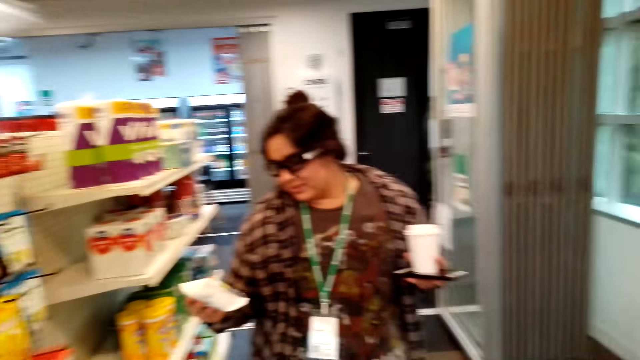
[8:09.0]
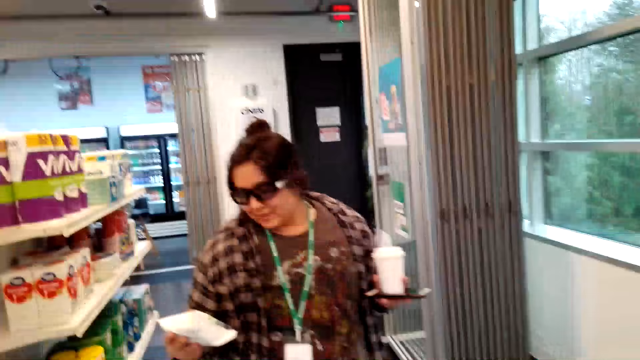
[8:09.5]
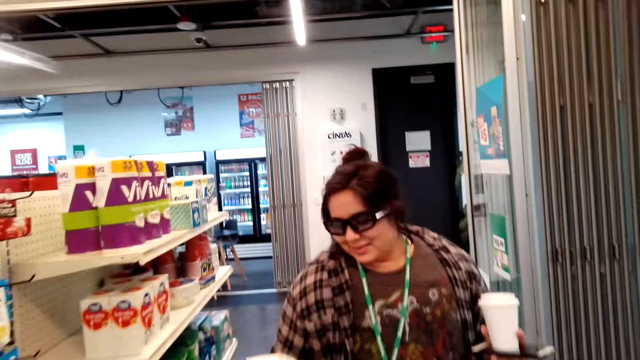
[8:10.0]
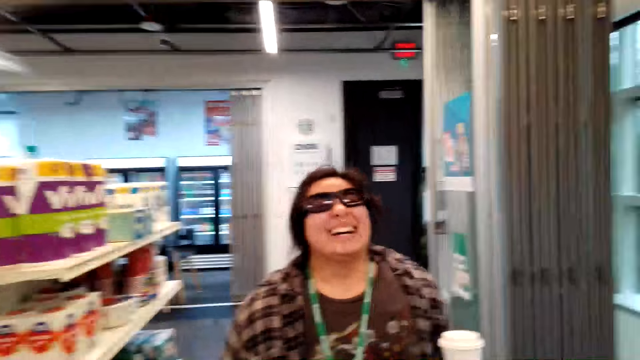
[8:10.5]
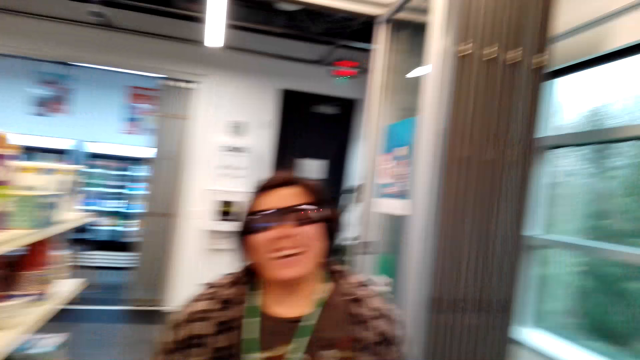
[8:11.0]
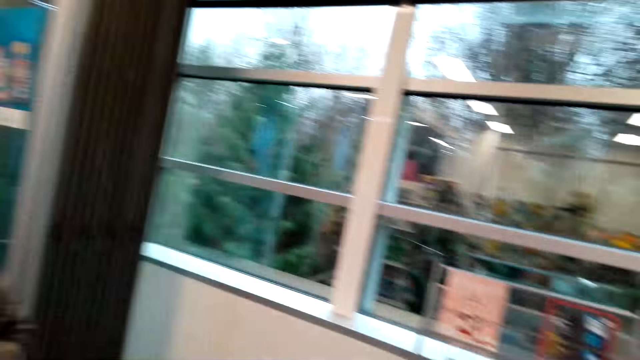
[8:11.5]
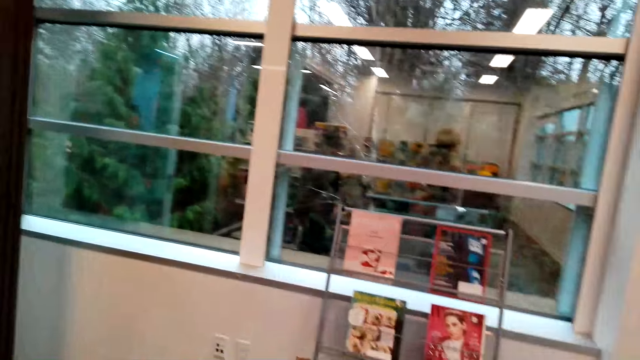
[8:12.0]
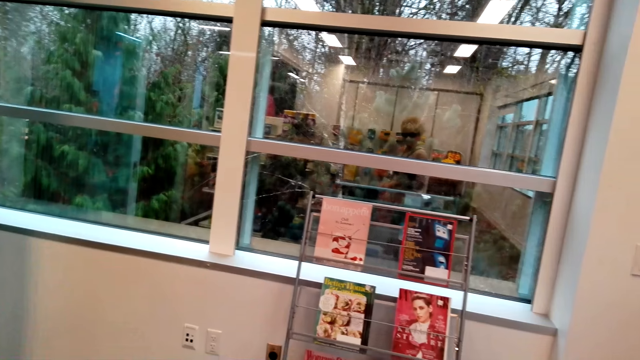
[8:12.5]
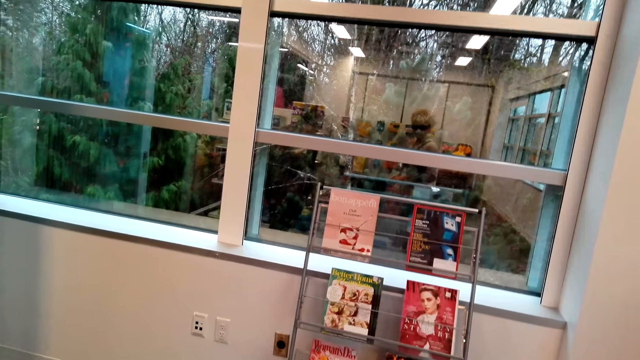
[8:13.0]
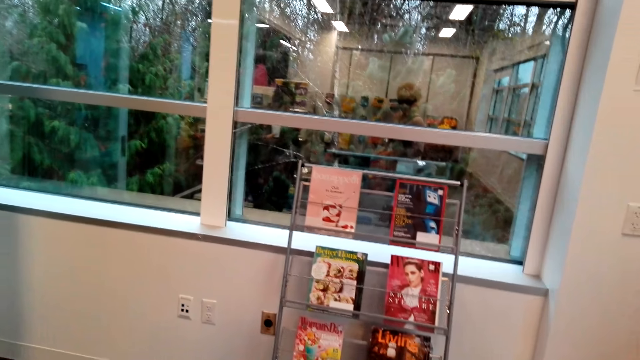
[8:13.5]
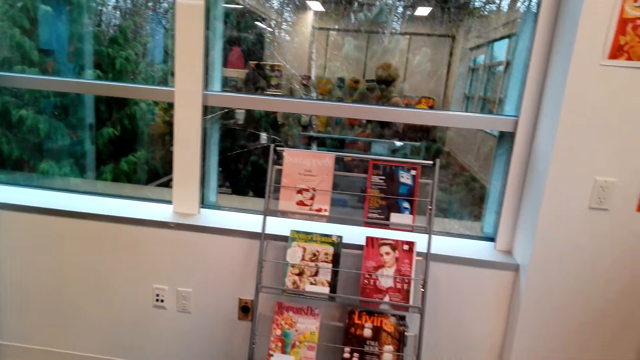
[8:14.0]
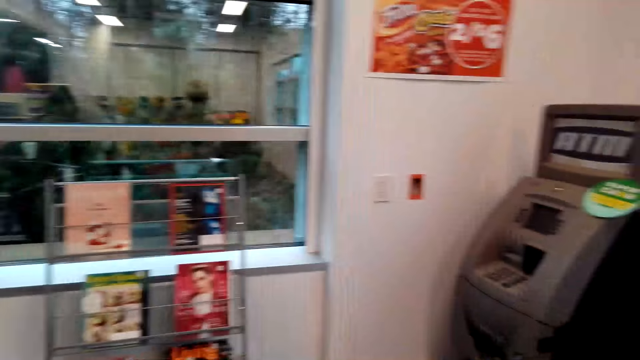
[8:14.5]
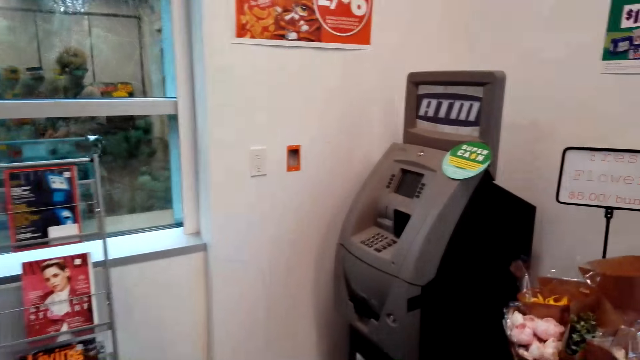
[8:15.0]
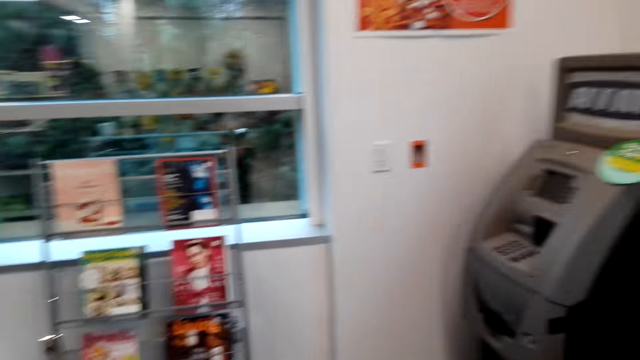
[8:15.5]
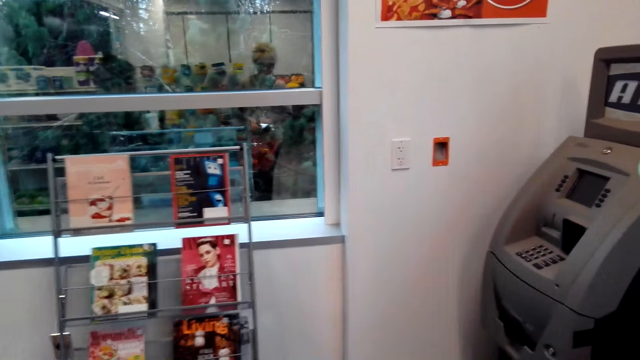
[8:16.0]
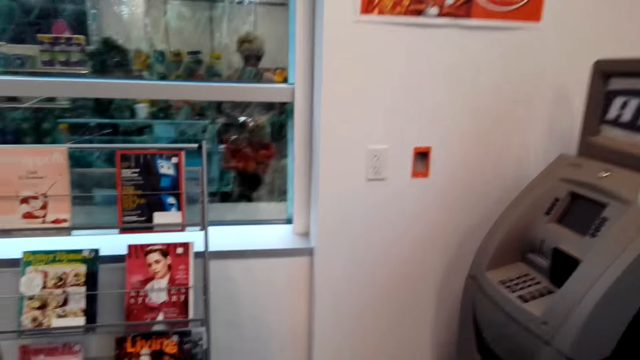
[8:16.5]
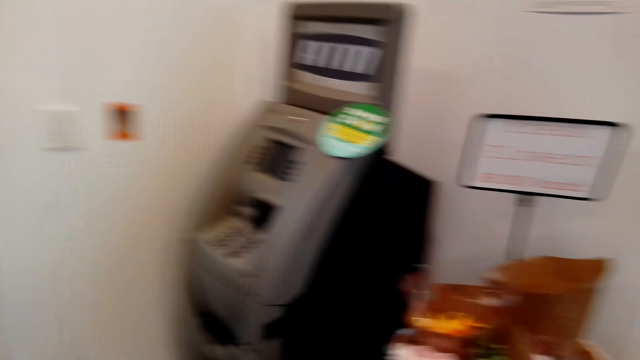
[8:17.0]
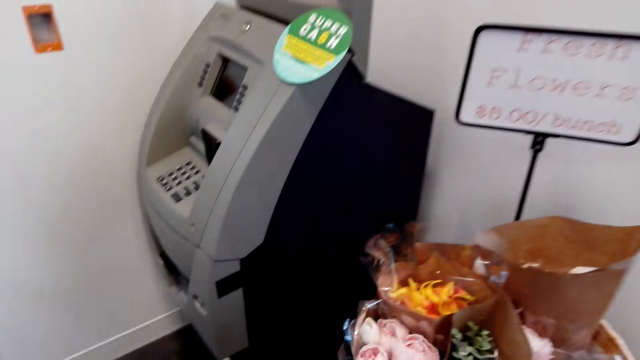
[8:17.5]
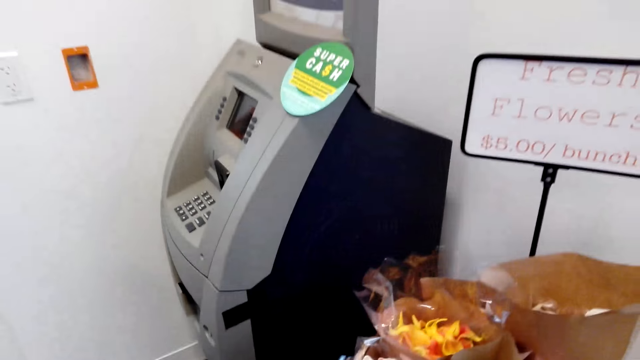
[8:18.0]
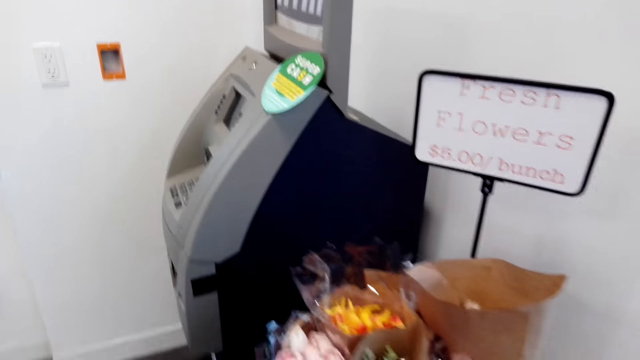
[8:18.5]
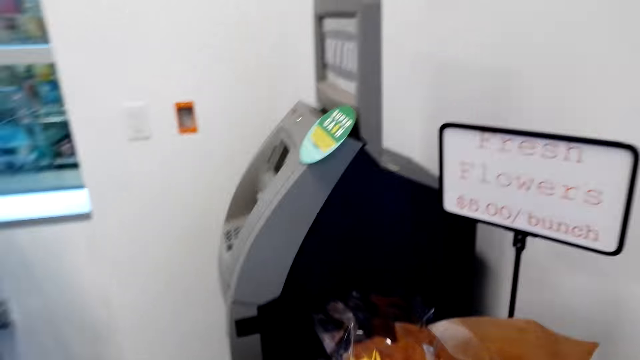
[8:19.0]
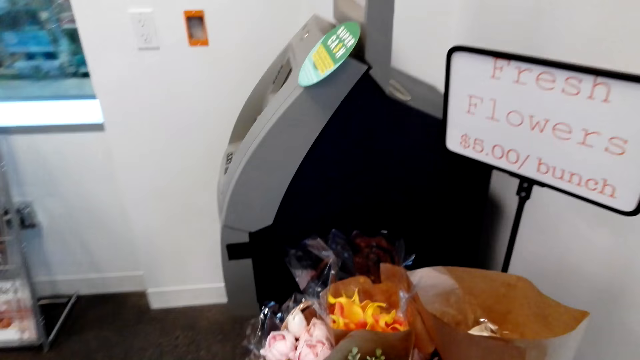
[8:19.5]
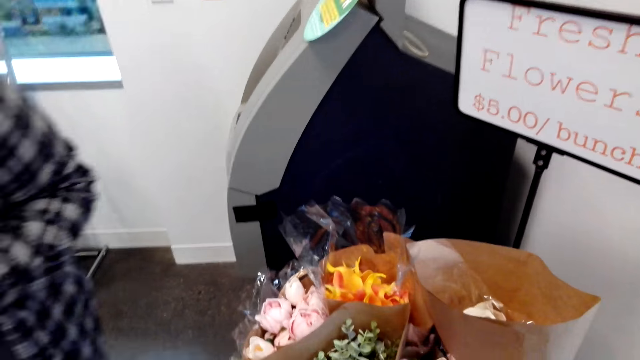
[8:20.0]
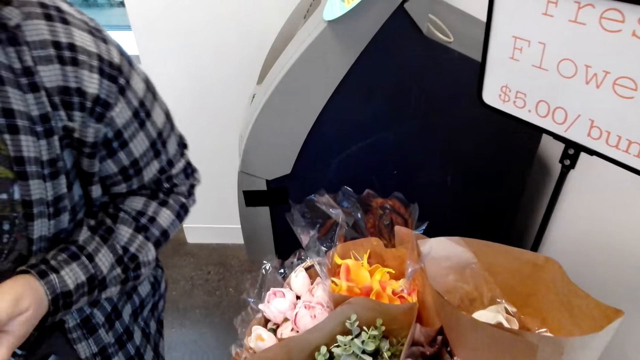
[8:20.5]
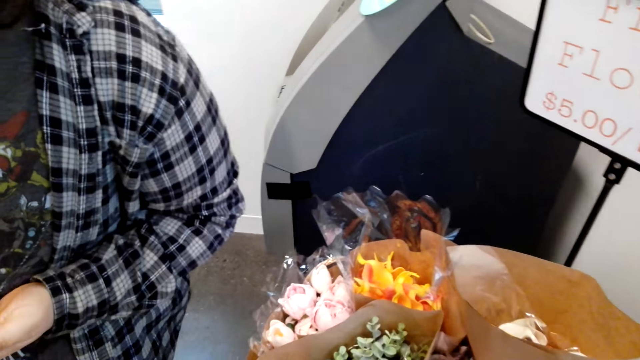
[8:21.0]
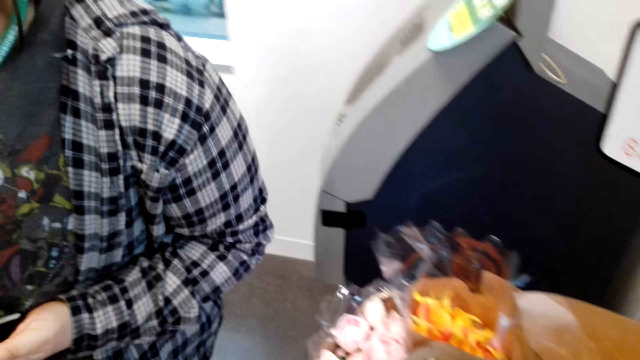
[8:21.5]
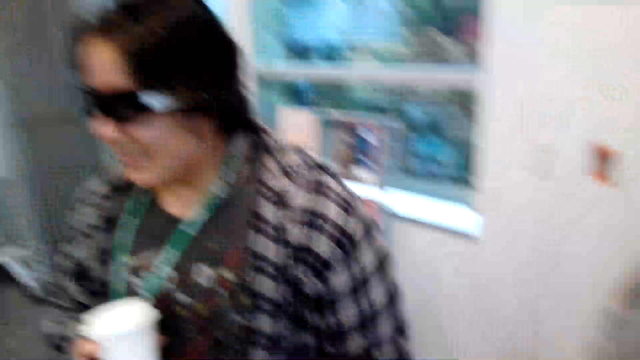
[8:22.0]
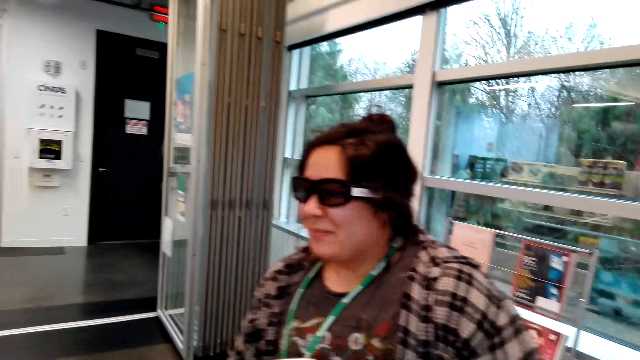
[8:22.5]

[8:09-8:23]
A lady reads a paper. The camera wearer talks with the lady. They look at the price tag.

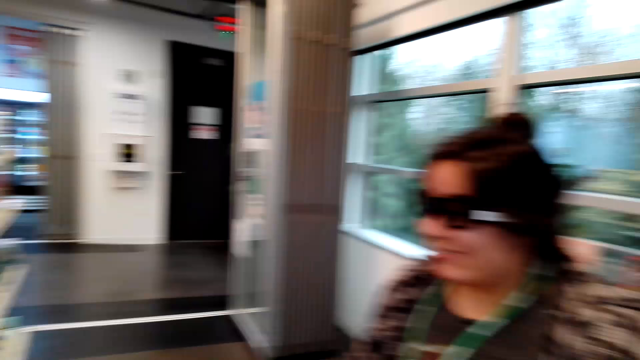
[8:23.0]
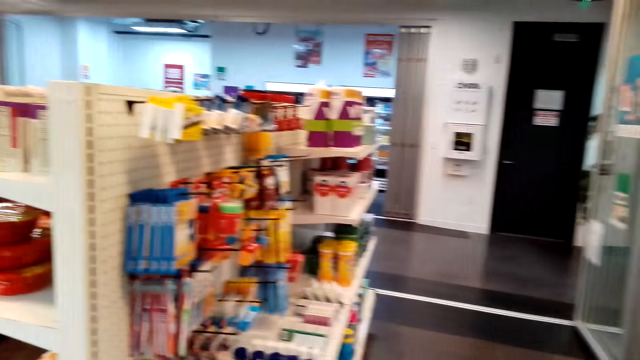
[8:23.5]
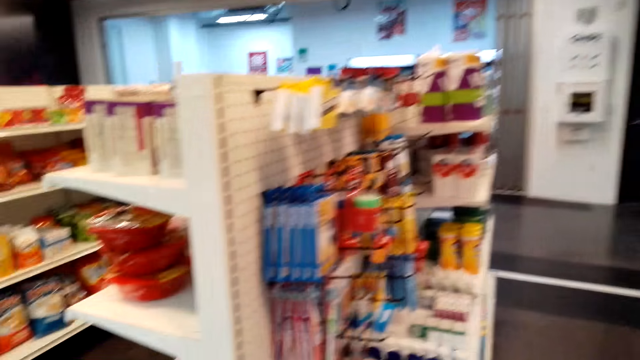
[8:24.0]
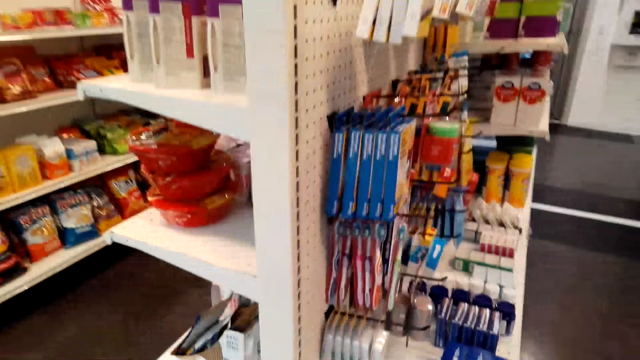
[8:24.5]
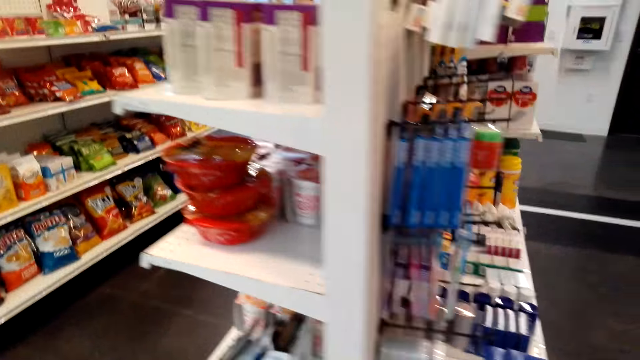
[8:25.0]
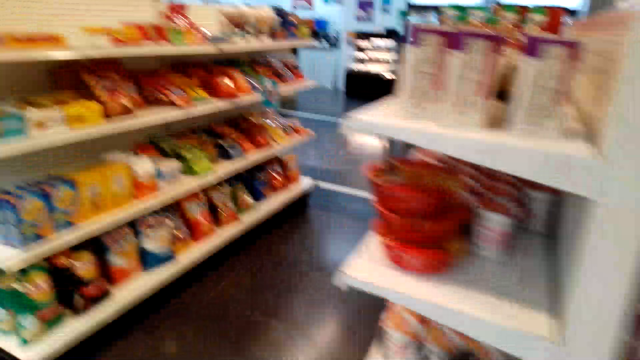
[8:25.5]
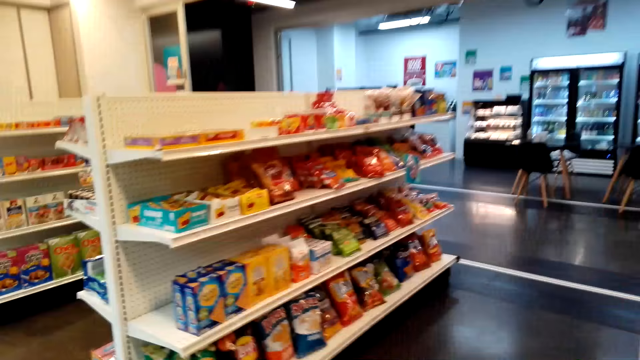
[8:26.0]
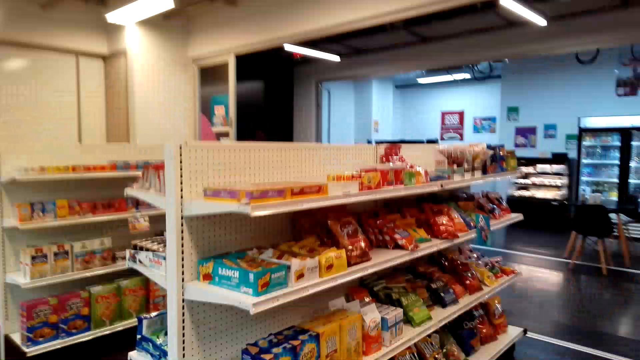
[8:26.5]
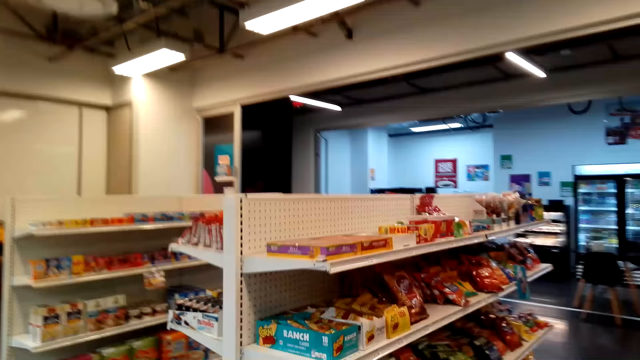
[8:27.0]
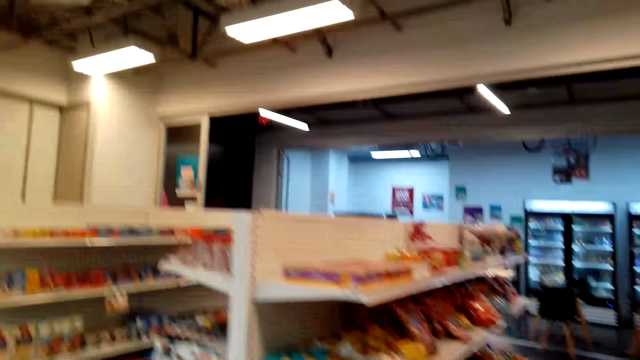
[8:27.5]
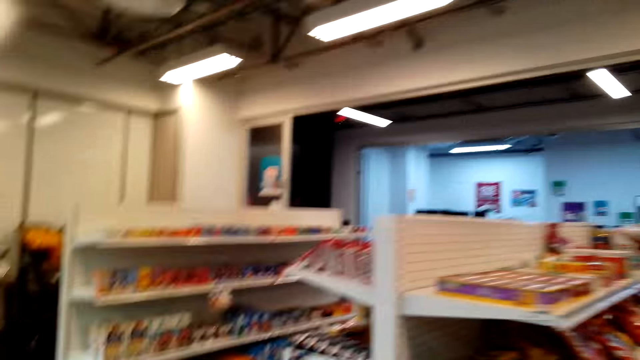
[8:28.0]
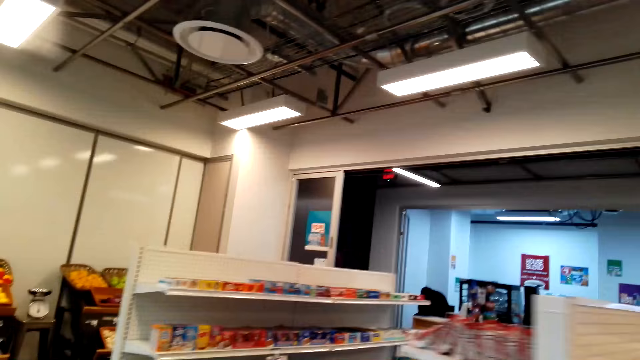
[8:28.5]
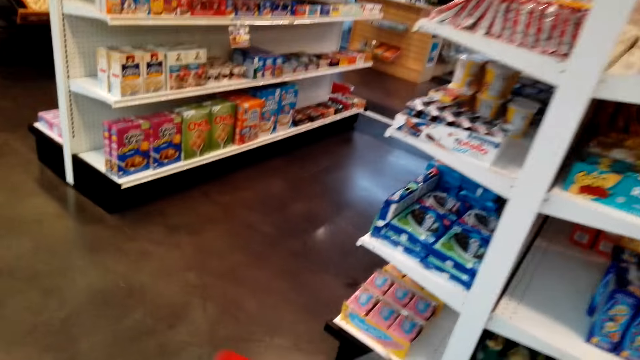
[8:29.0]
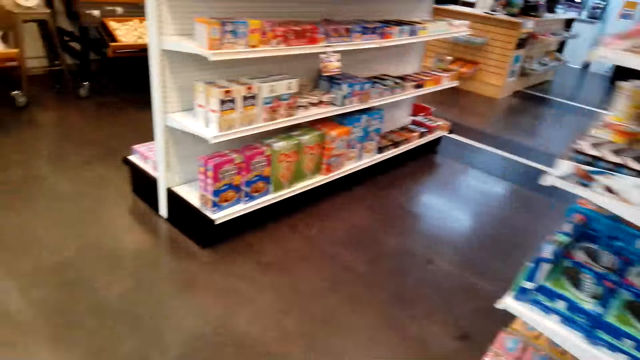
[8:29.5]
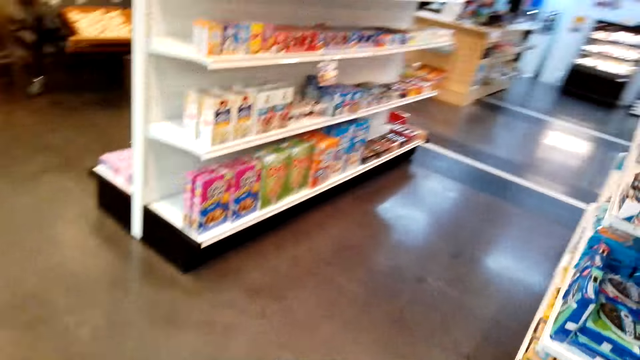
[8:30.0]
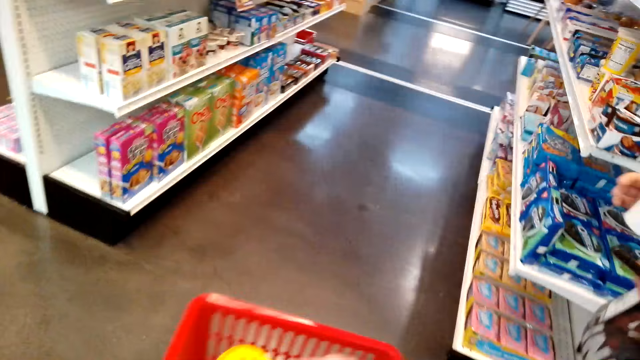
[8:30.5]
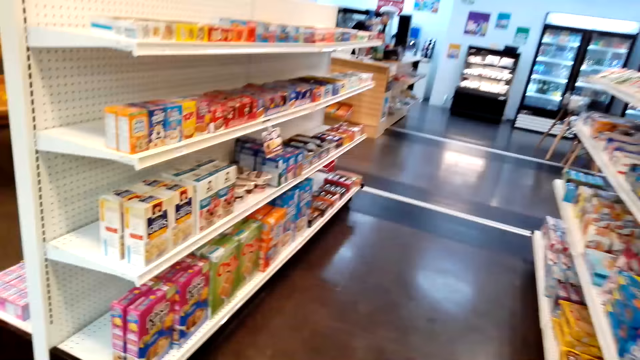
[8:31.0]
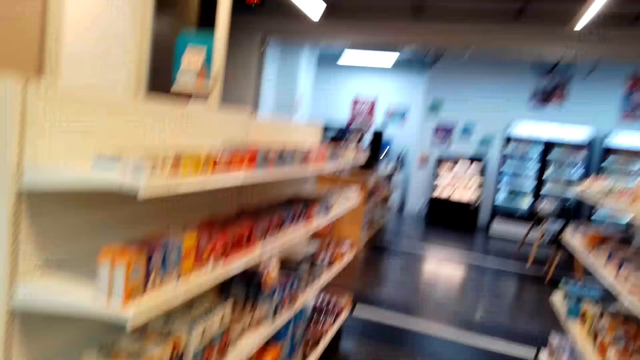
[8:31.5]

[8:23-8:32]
The camera wearer holds a red shopping cart.
